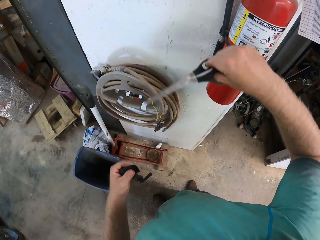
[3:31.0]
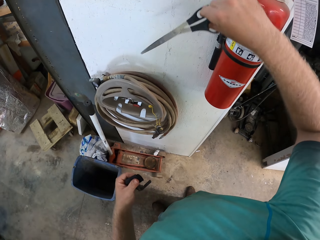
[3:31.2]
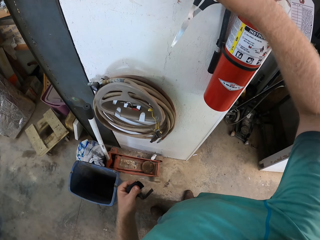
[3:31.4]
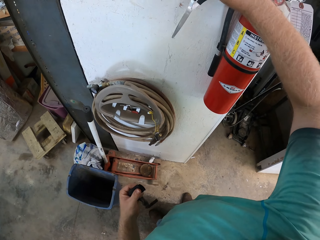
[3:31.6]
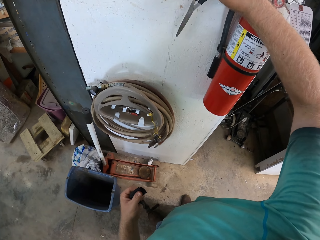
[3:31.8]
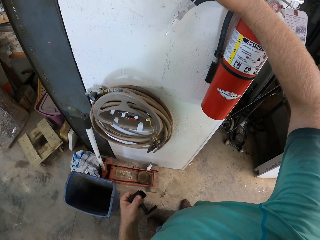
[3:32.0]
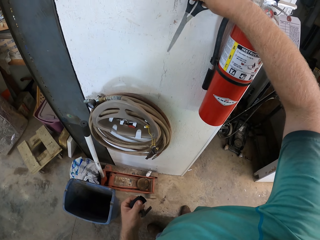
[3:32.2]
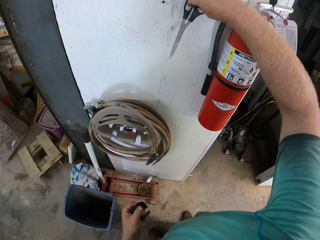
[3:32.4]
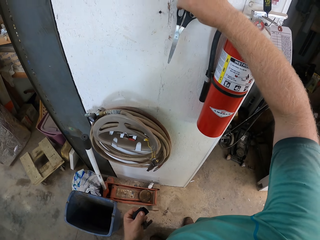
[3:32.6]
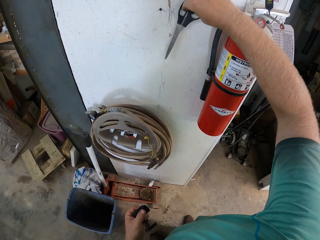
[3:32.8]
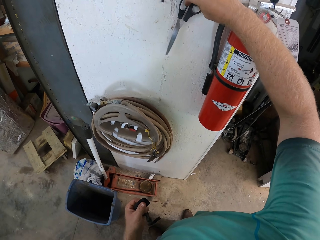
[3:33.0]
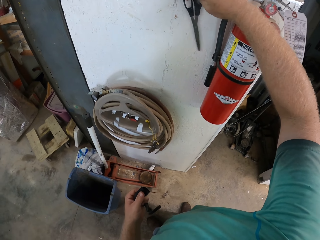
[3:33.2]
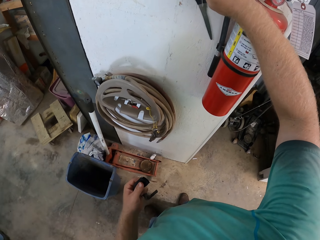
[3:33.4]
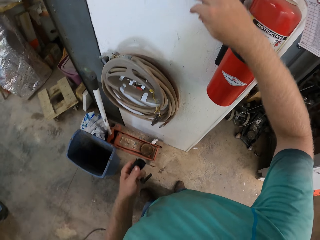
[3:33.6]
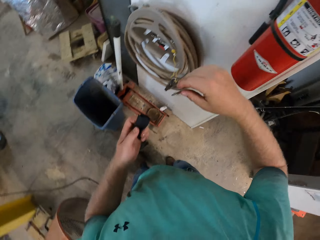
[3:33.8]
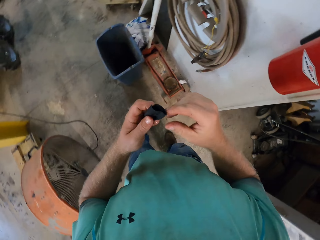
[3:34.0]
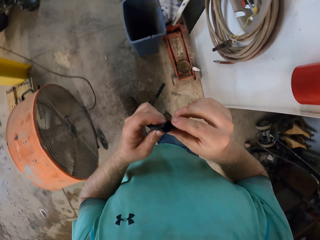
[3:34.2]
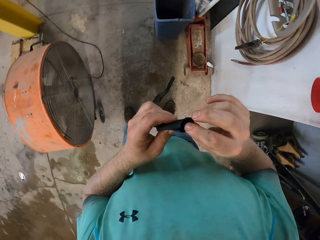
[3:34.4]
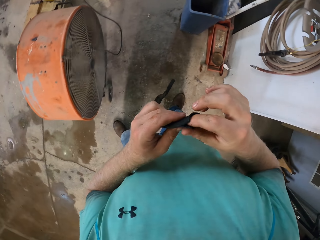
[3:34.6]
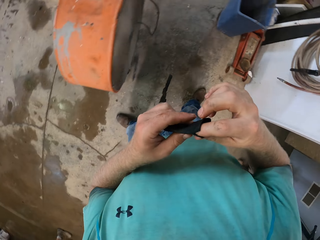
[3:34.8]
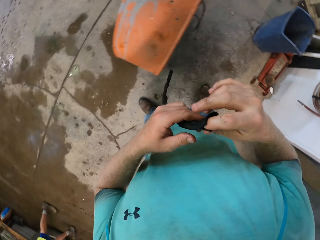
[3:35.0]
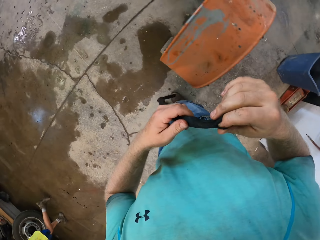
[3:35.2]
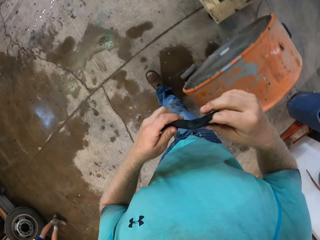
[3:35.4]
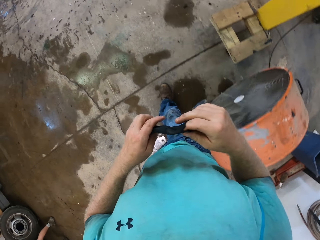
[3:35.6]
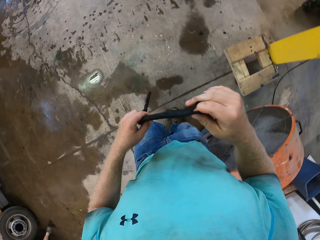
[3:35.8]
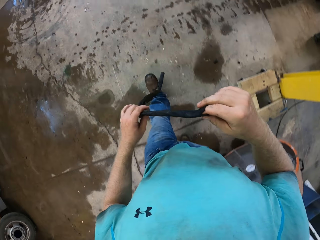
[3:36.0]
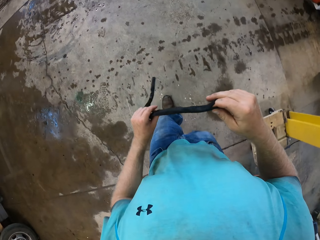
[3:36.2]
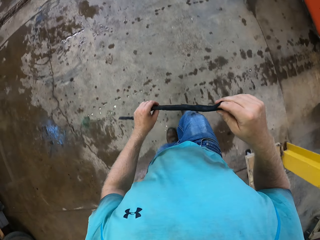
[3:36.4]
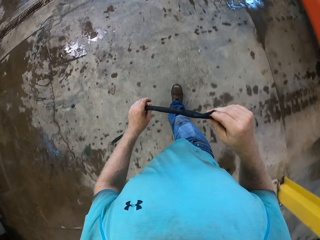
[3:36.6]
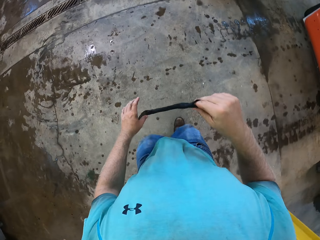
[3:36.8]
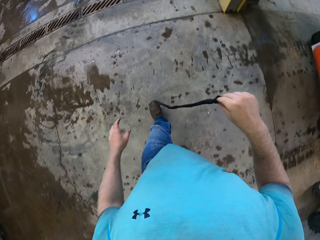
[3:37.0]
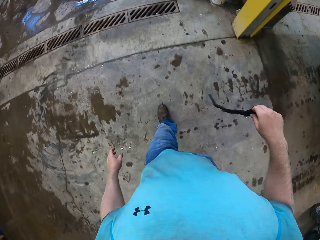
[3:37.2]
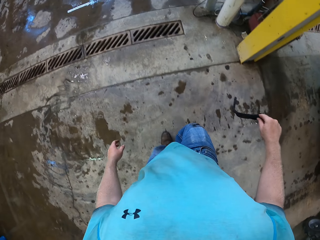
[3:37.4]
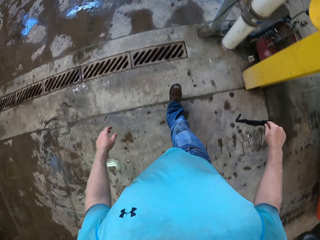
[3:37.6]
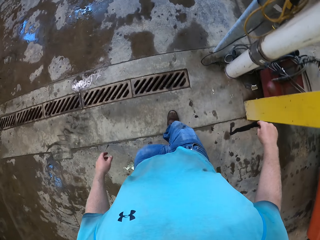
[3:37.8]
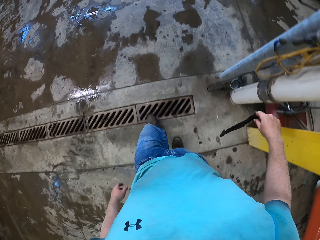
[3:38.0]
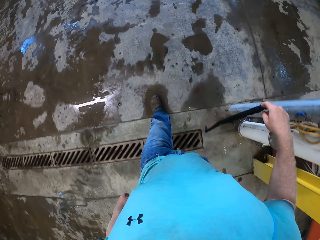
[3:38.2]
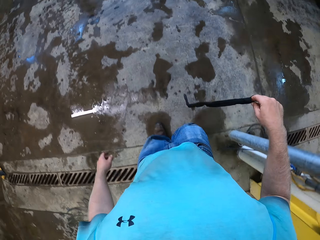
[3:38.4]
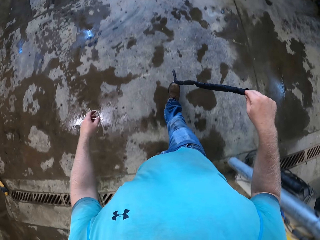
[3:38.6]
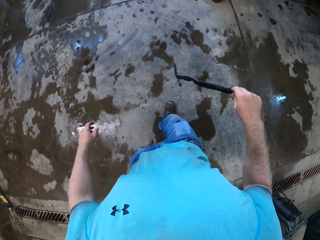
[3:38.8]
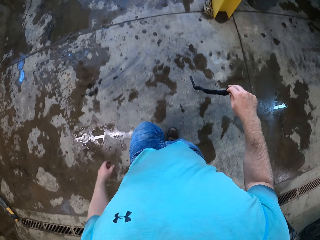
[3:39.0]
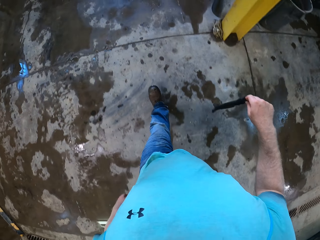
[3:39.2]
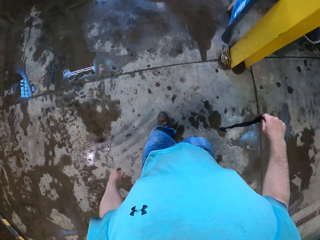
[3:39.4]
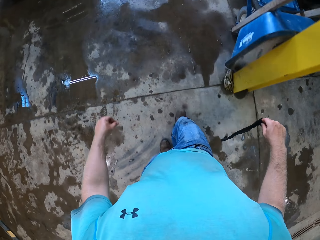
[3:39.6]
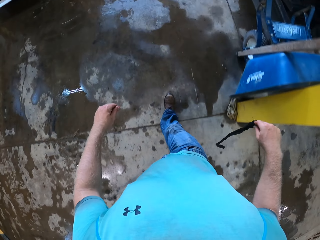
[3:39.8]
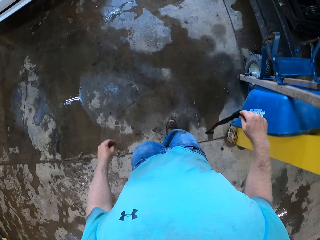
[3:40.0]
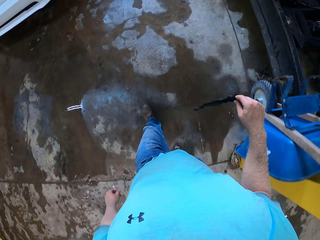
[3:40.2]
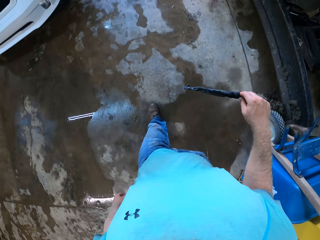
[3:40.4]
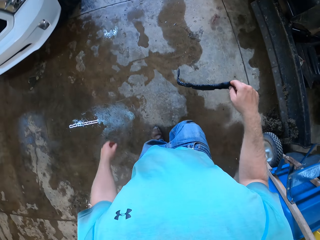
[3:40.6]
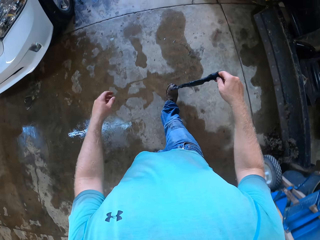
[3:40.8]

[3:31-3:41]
The camera wearer places the pair of scissors on the hanger with his right hand. He holds the plastic cover. He passes the black tube to his right hand with his left hand. He walks towards the car.

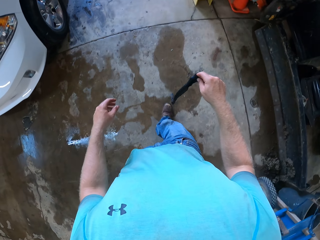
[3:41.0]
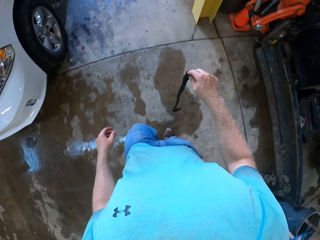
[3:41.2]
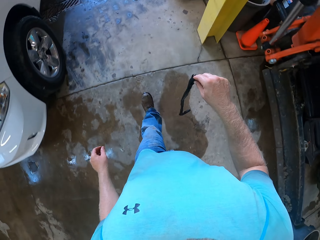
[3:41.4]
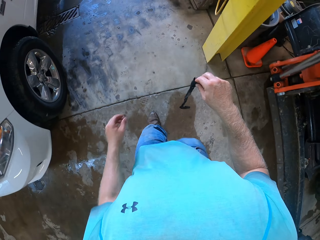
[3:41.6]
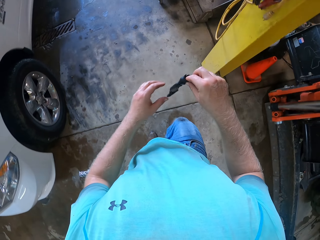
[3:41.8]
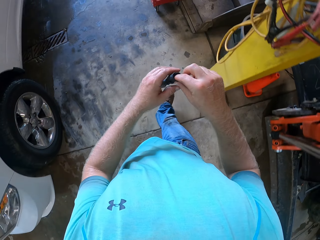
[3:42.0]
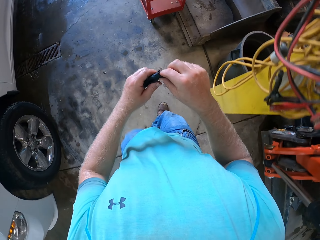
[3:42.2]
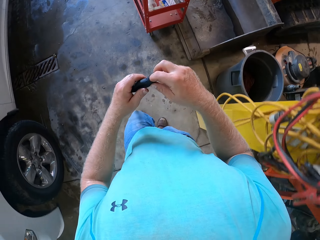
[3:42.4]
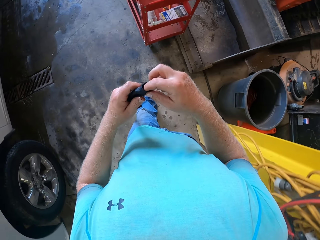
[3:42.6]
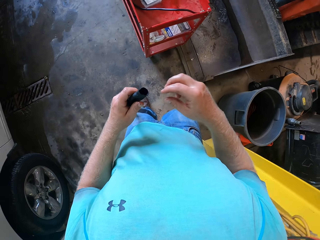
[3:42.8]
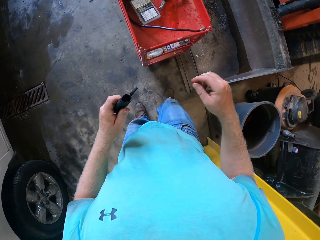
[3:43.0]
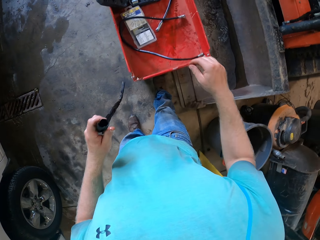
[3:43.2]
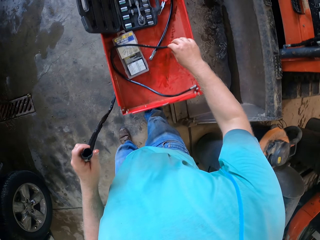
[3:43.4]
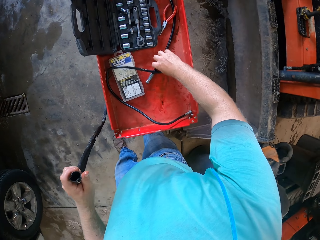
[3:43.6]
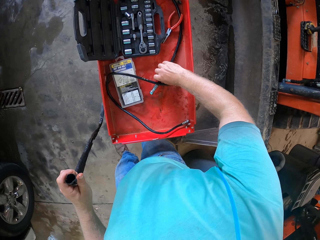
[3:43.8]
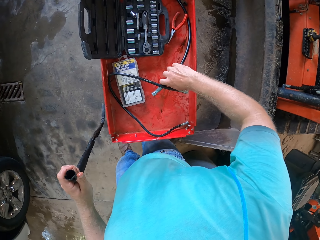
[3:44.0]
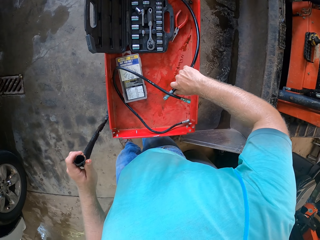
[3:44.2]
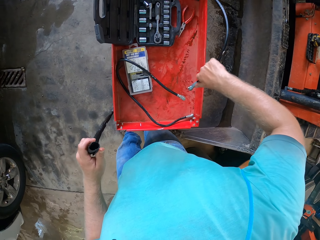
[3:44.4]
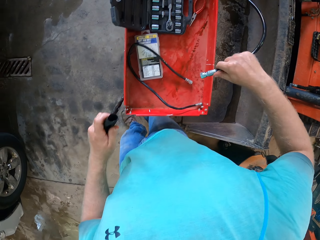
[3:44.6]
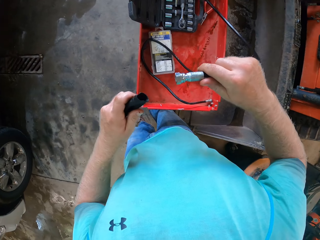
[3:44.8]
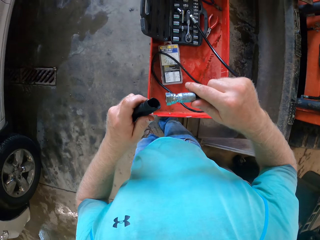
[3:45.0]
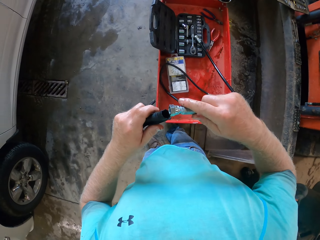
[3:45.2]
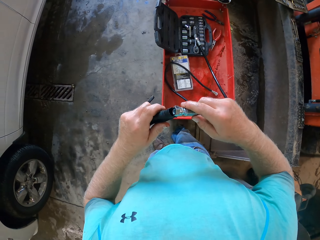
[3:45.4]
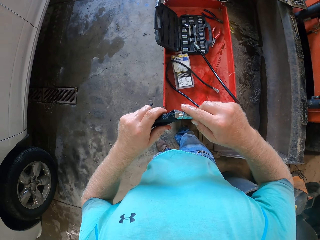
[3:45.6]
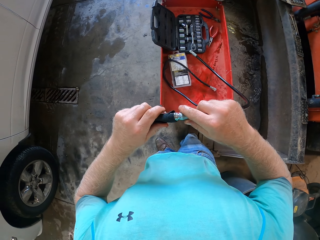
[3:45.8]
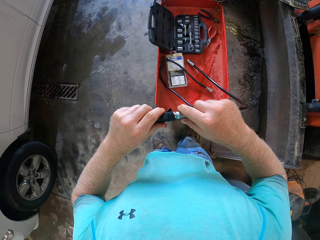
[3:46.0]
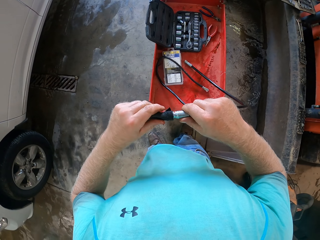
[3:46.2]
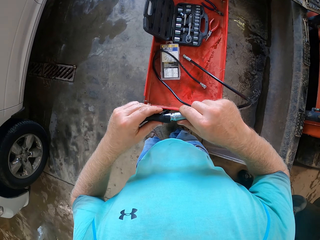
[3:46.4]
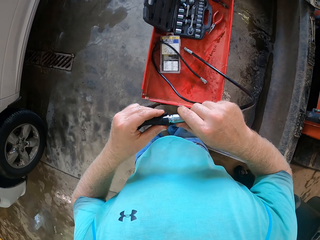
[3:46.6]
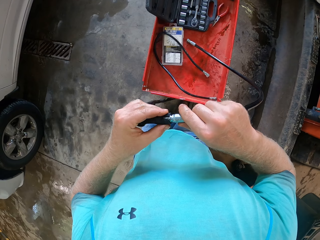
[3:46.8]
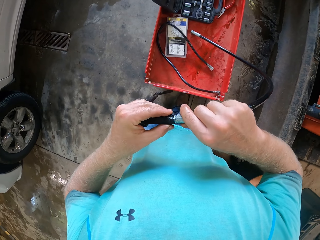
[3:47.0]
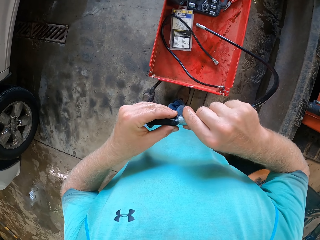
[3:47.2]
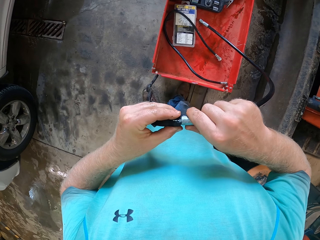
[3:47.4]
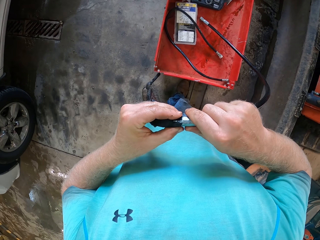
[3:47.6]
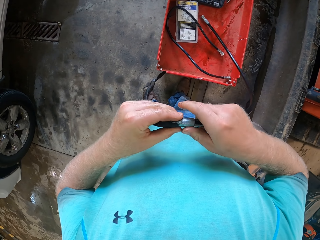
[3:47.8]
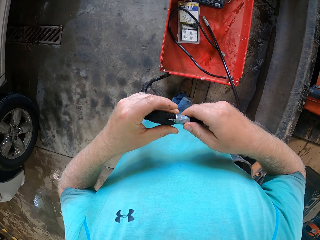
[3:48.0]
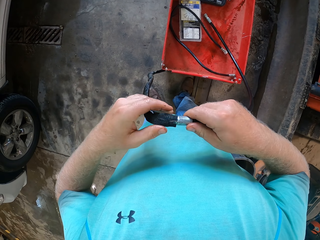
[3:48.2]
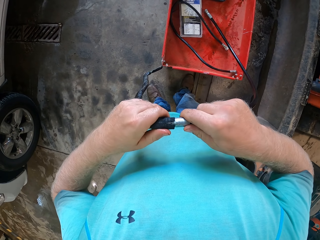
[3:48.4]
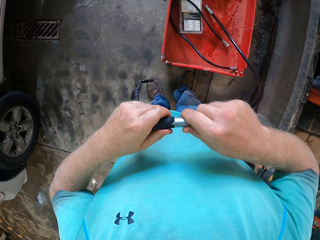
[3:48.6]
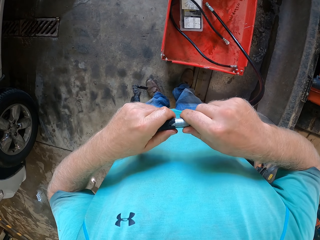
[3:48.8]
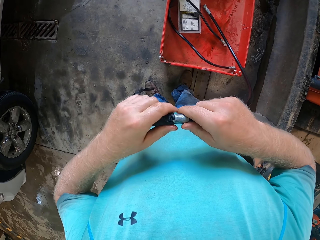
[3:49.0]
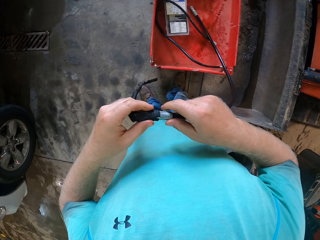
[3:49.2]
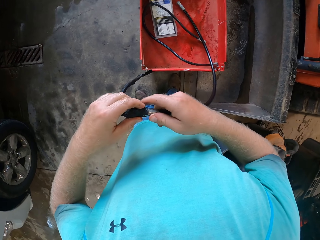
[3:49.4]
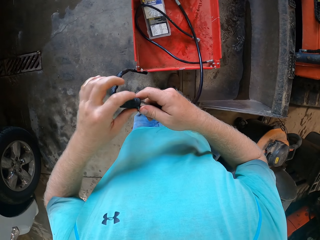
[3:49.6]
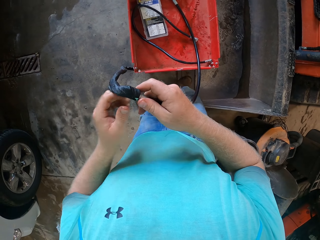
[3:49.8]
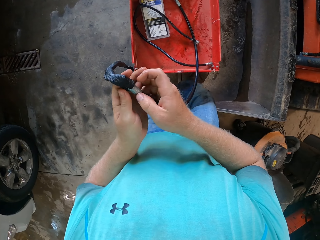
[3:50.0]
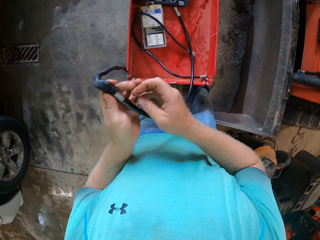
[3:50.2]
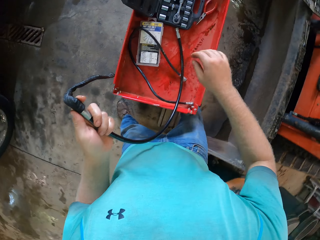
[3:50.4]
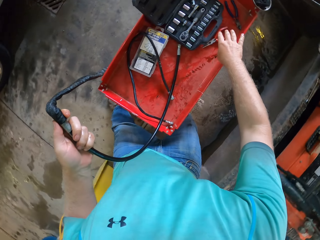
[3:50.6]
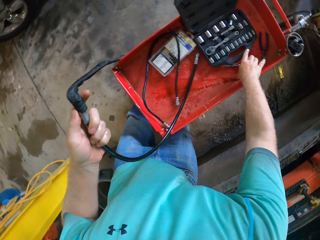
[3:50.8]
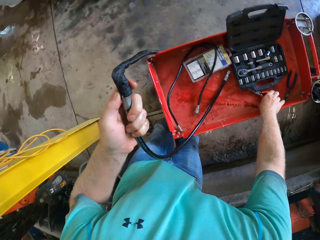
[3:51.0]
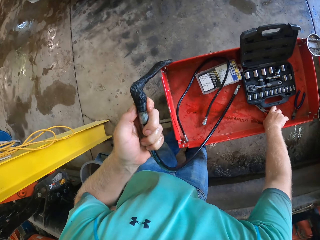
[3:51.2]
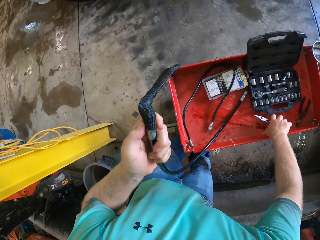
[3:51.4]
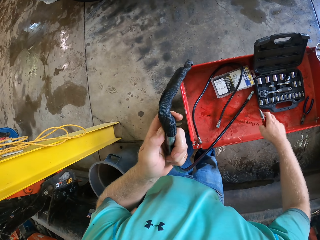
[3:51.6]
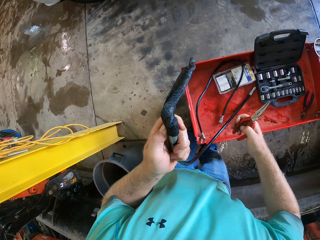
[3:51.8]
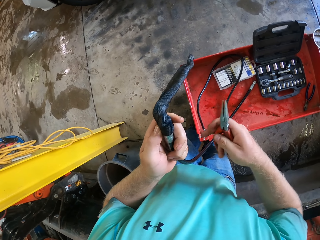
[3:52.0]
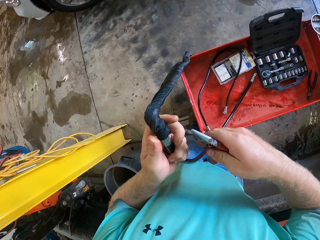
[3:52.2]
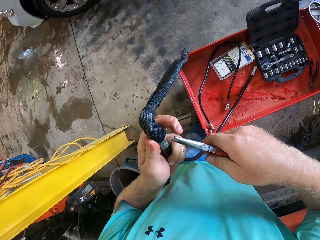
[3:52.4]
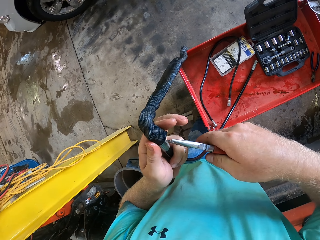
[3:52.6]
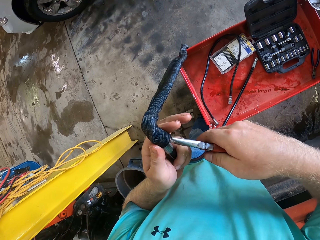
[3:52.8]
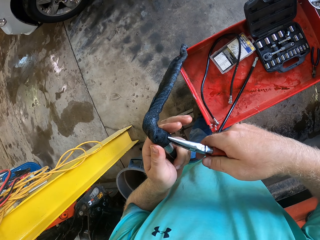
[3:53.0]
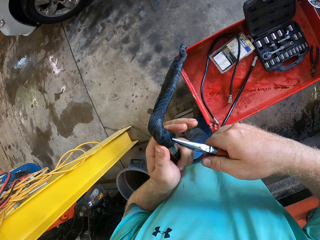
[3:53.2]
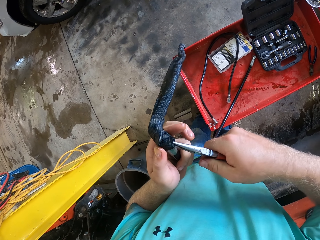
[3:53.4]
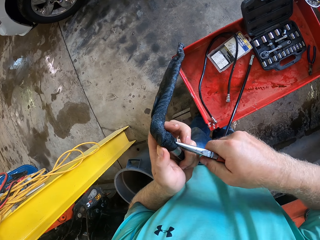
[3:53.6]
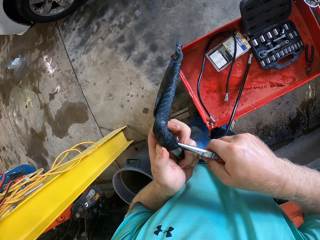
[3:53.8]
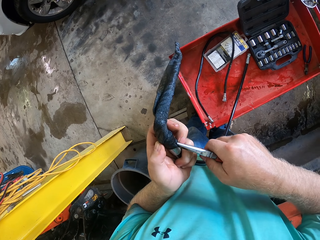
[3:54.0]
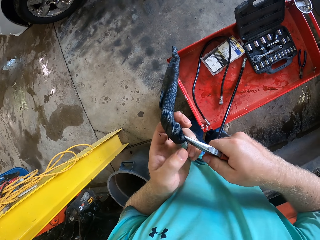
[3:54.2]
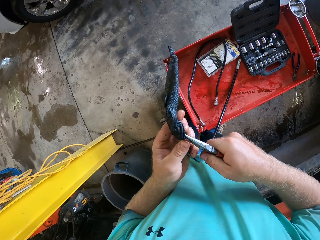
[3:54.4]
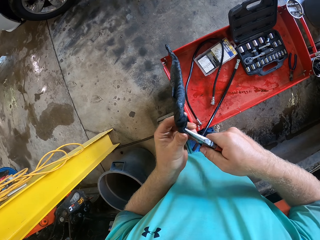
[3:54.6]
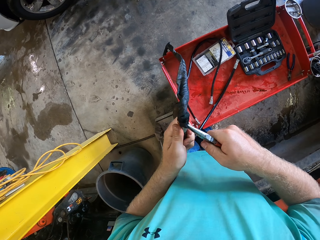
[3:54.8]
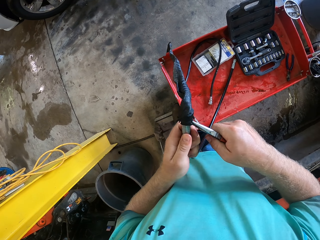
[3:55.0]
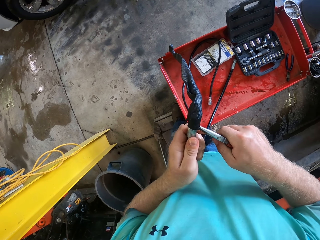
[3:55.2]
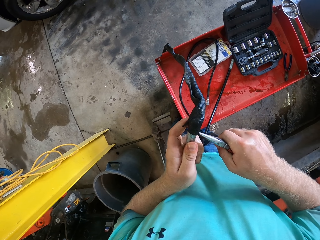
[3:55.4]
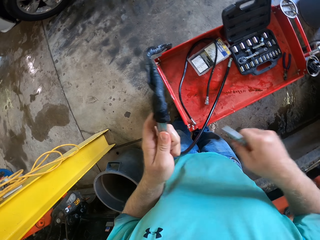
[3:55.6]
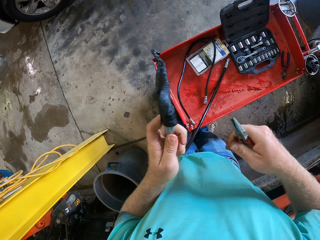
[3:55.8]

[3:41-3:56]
The camera wearer passes the black tube to his left hand with his right hand. He picks the fuel hose from the toolbox with his right hand. He fixes the fuel hose in the black tube with both hands. He picks the pliers from the toolbox with his right hand. He fixes the fuel hose in the black tube with the pliers in his right hand. He cuts the plastic cover with the pliers.
